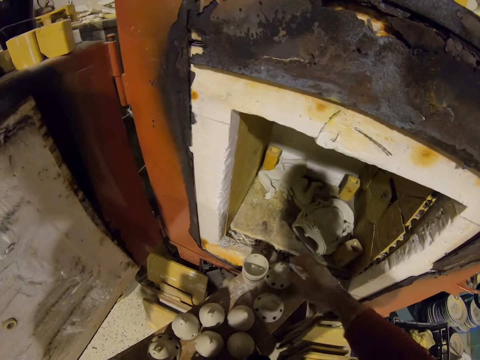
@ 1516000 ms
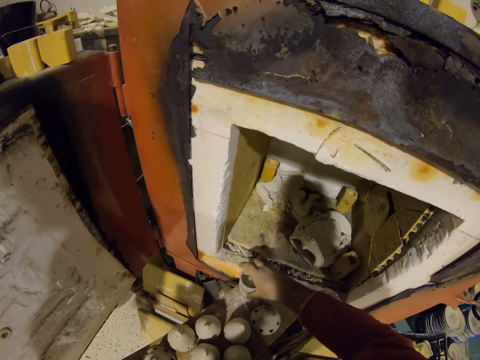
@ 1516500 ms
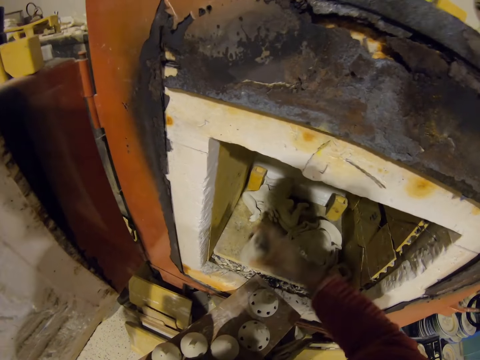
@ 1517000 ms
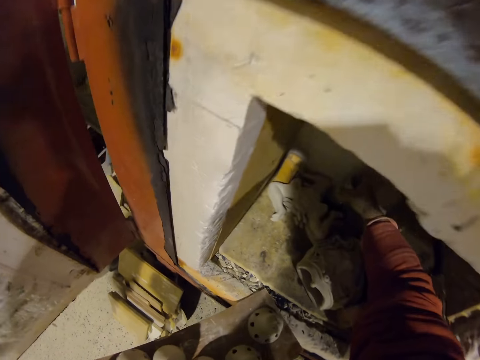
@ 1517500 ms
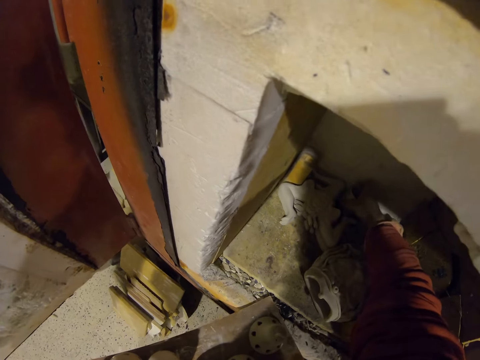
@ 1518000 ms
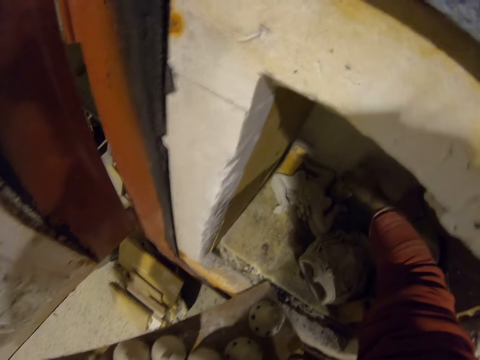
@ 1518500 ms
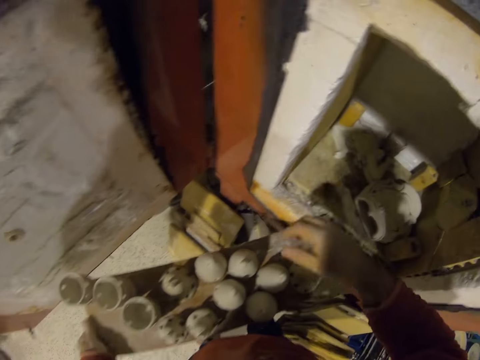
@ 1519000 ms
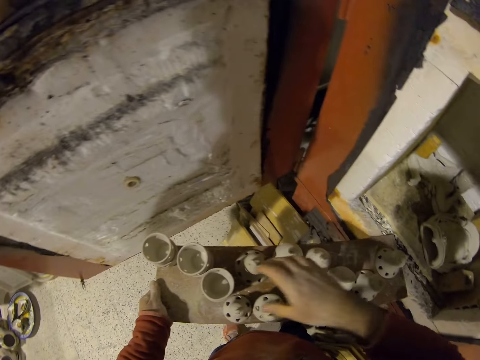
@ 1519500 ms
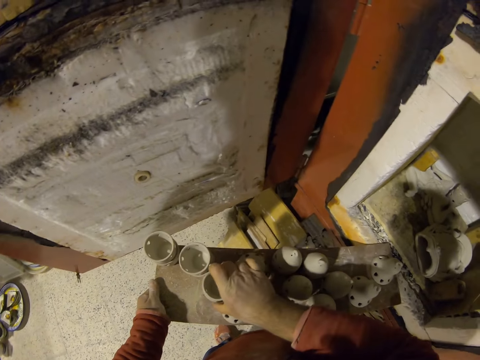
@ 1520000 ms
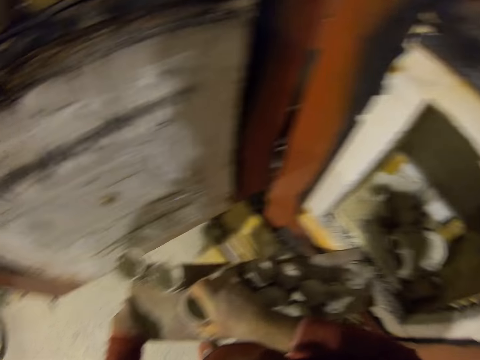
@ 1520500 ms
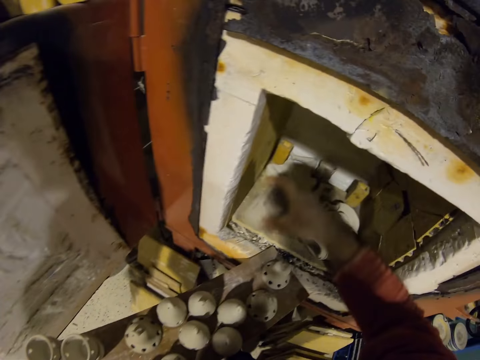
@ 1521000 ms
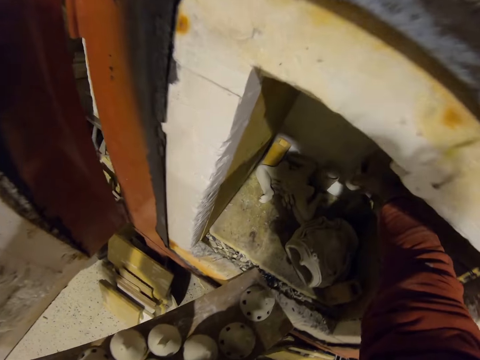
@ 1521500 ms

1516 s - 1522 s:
The camera wearer puts decors in the furnace. They arrange the clay silicone in the machine.

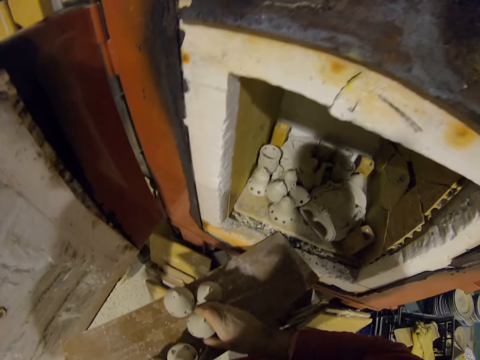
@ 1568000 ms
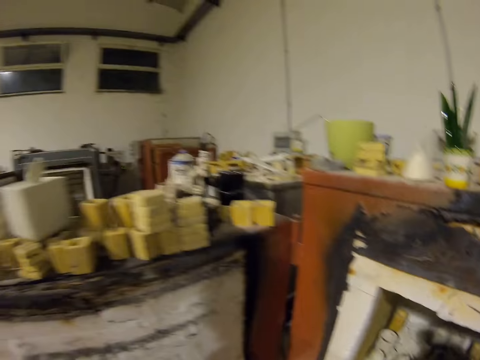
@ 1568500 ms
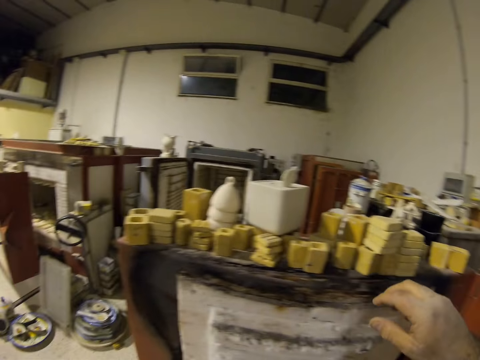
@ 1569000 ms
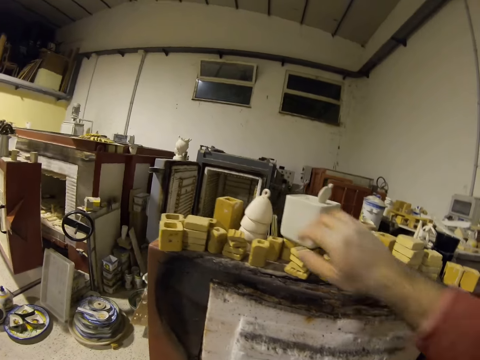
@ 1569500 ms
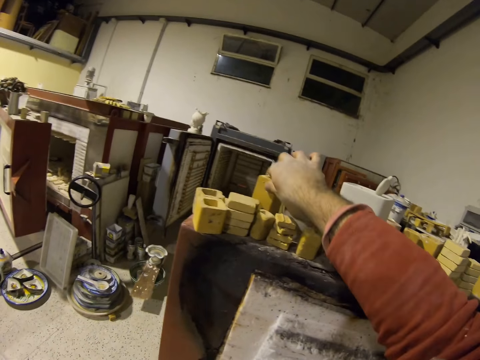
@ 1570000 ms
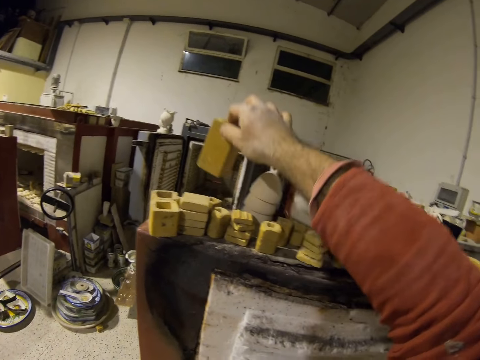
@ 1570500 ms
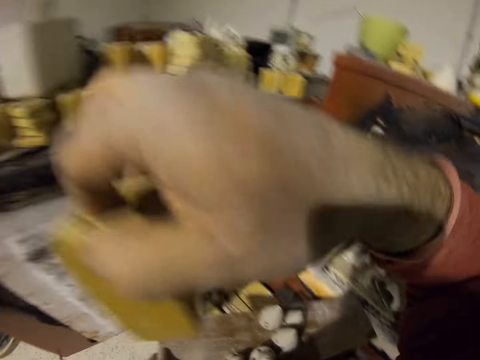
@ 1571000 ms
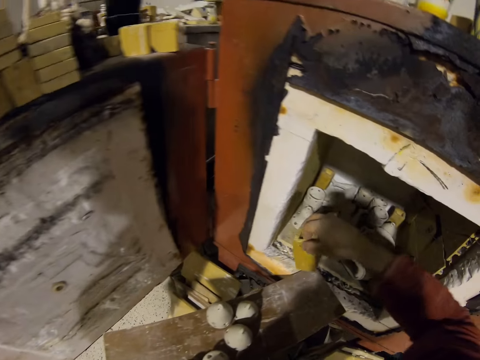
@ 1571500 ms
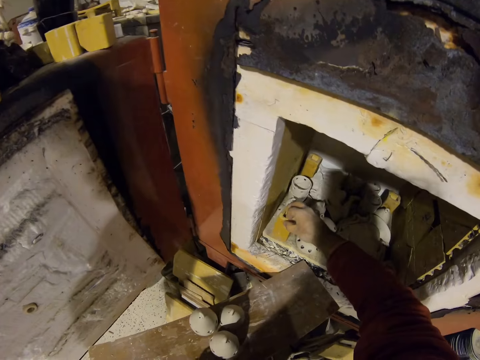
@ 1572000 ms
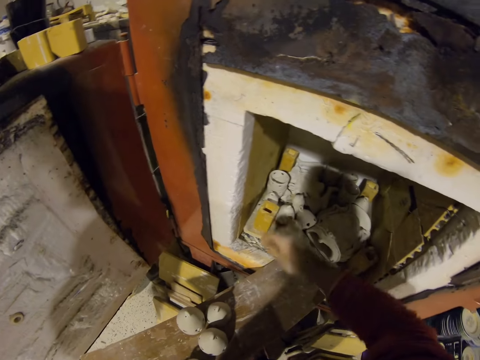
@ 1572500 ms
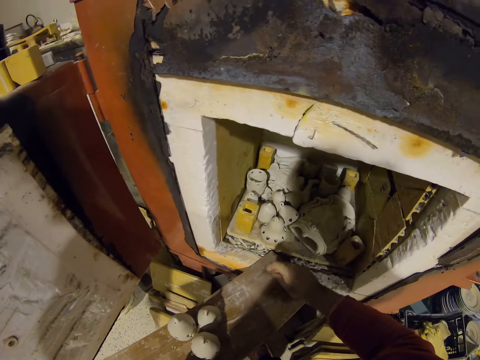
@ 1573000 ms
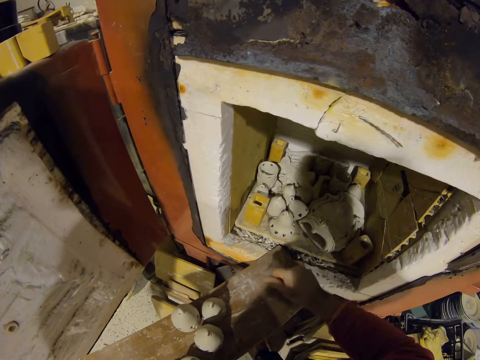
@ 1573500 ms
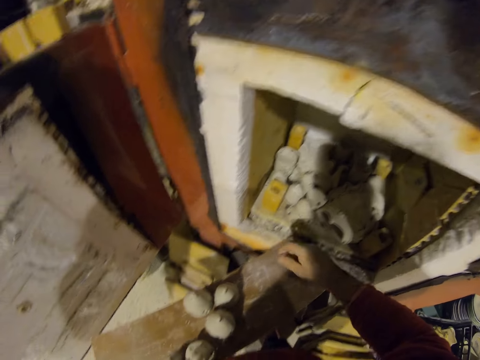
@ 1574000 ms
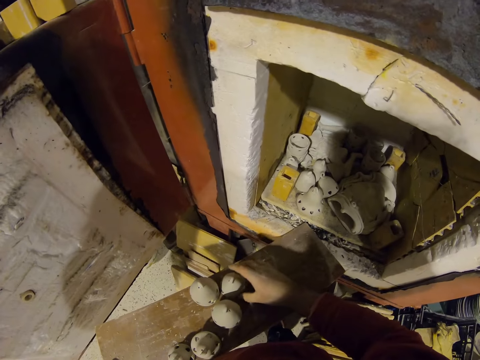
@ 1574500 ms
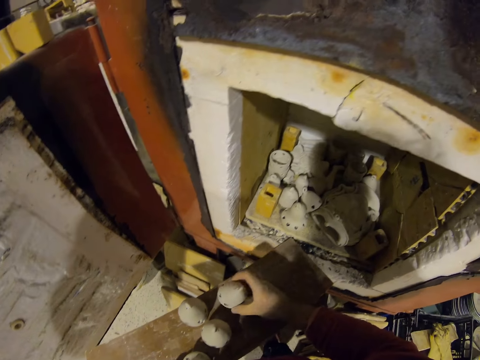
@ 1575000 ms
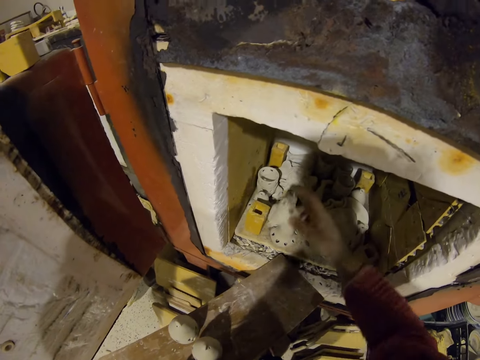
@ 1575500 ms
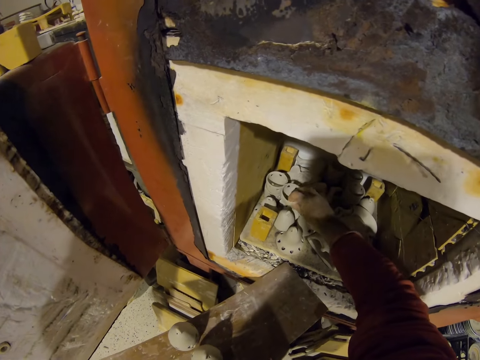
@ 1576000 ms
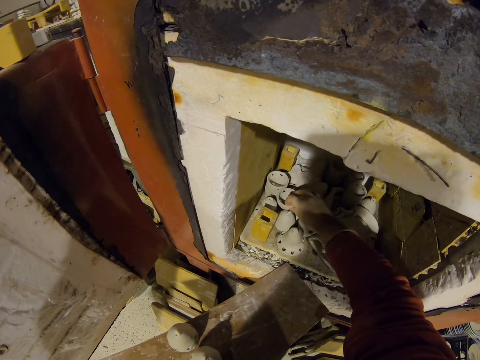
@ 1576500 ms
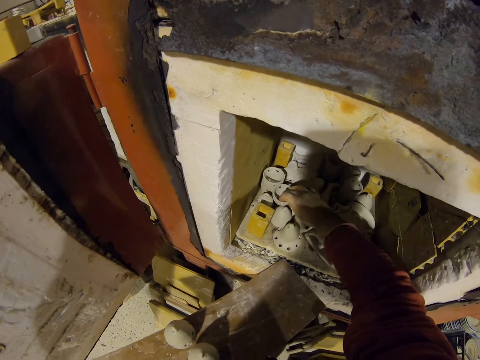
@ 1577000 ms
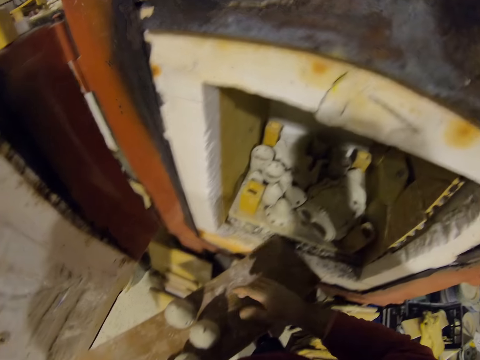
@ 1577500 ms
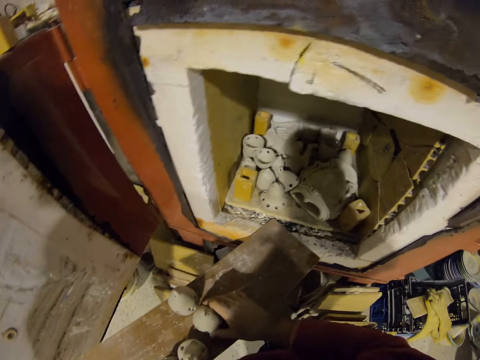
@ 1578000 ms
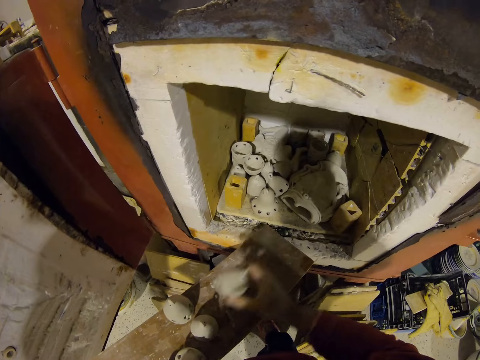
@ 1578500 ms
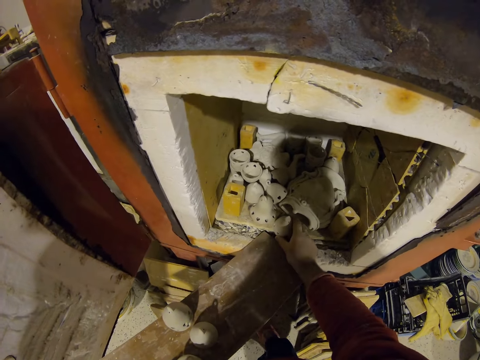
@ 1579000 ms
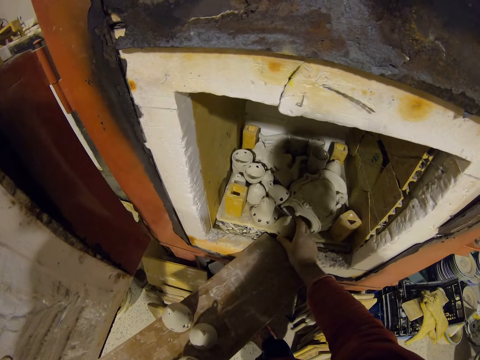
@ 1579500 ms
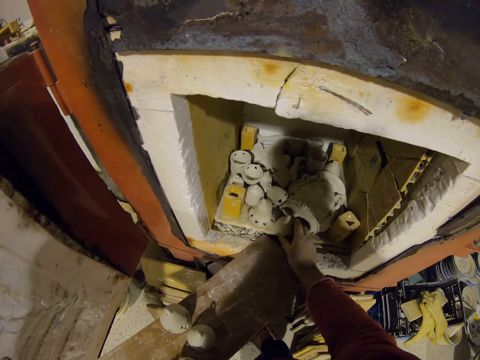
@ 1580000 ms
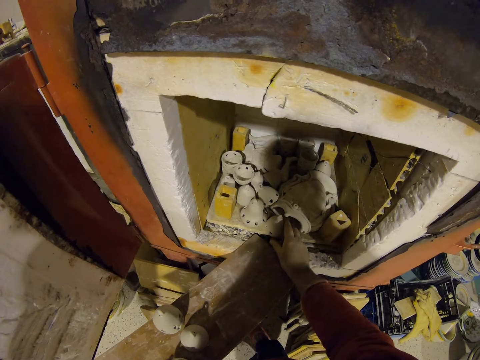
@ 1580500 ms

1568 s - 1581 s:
The camera wearer picks a spacer. They put the spacer in the furnace. They arrange the clay silicone in the machine. They put decors in the furnace.

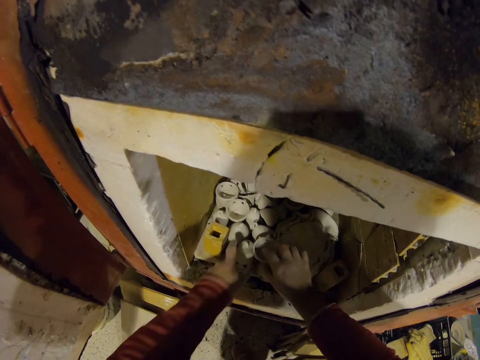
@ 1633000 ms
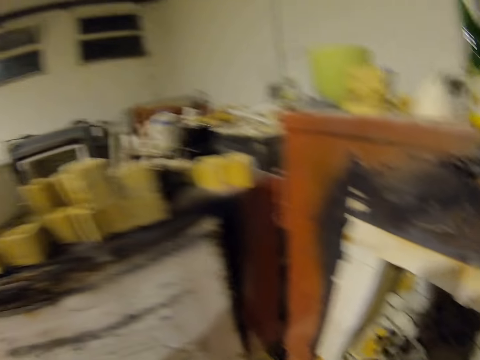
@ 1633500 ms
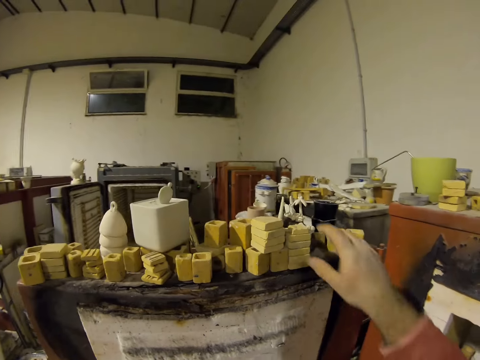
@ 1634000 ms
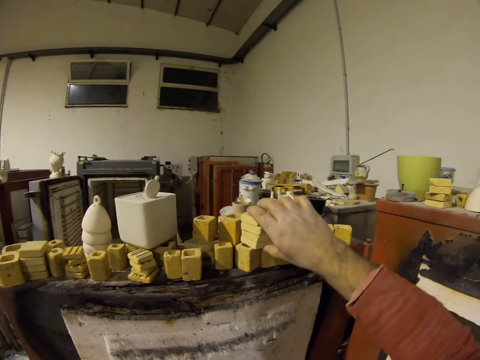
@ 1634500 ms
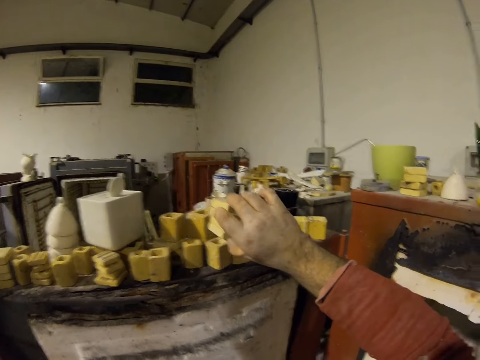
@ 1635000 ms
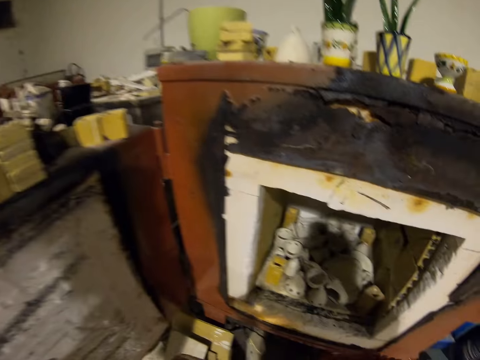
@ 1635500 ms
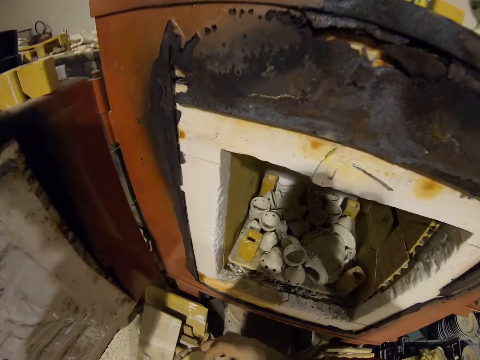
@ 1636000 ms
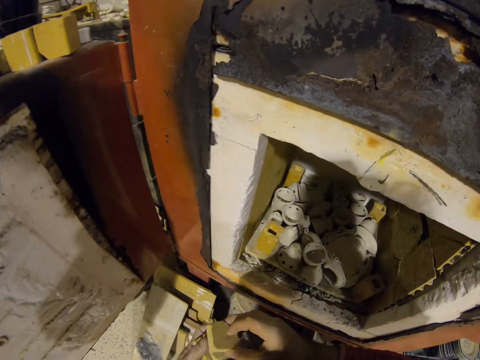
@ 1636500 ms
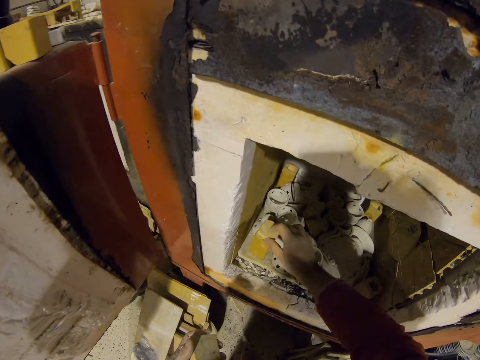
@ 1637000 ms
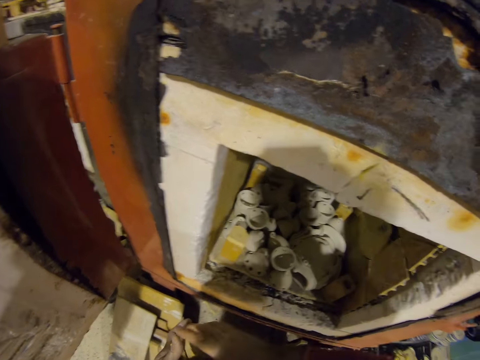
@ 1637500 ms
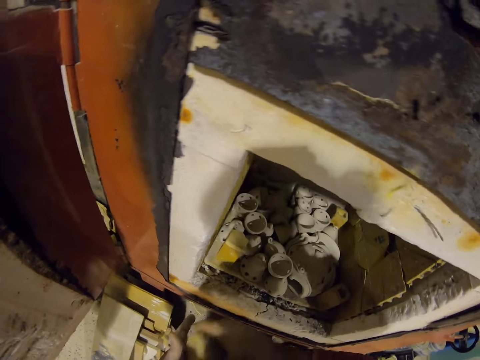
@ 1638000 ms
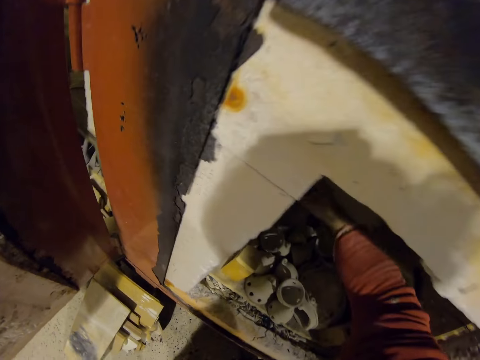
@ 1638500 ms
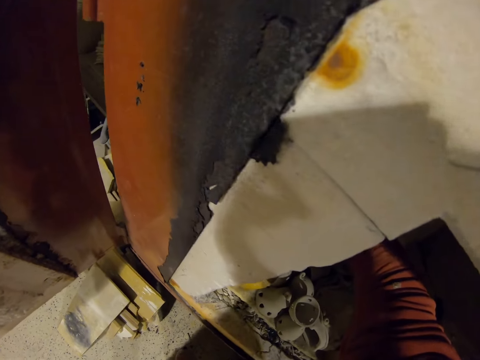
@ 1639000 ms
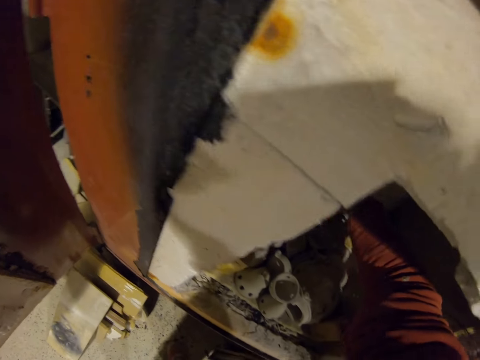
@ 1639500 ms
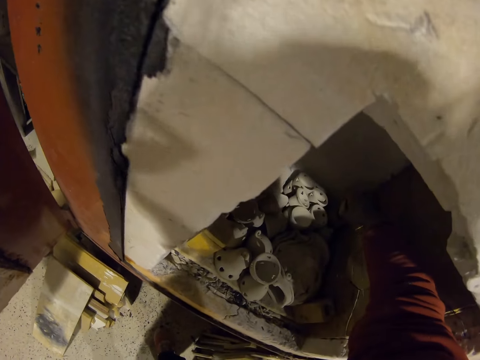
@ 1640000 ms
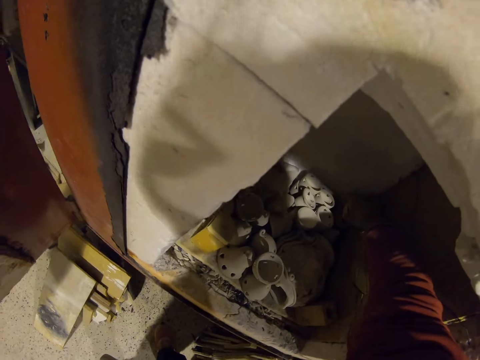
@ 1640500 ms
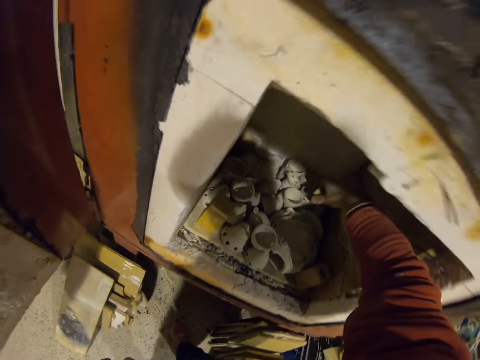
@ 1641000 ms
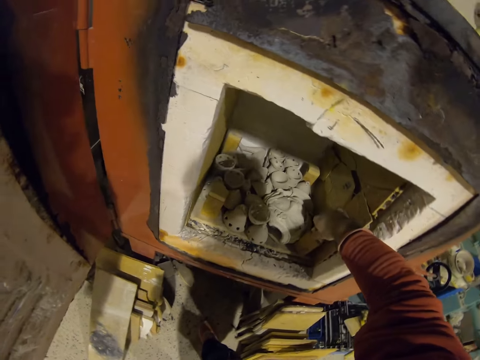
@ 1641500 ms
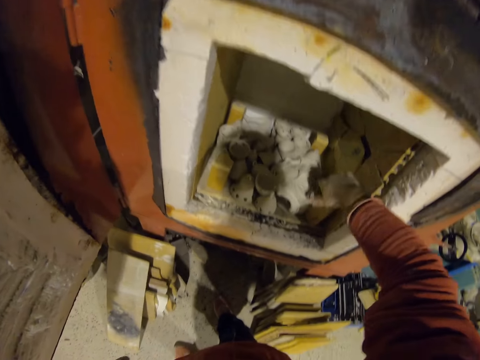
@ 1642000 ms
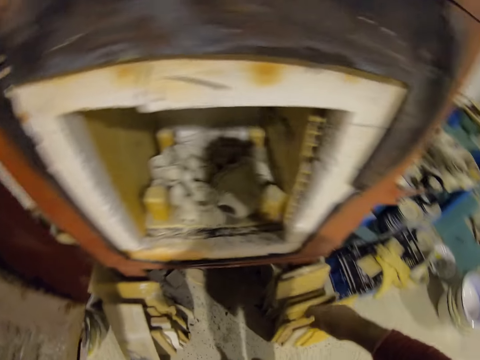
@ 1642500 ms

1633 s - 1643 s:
The camera wearer picks the potteries from the block wall with his right hand. He puts the potteries in the kiln with his right hand.
